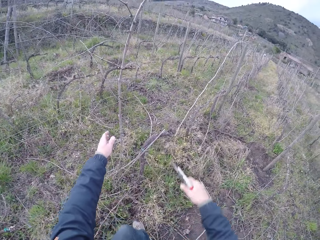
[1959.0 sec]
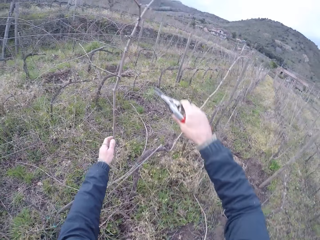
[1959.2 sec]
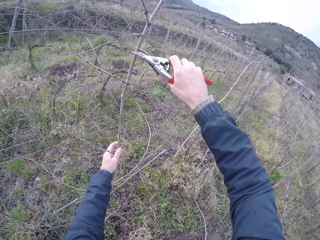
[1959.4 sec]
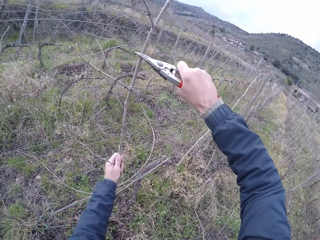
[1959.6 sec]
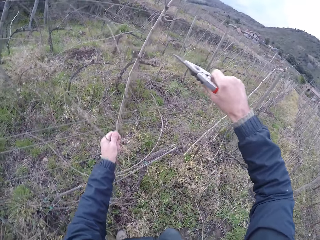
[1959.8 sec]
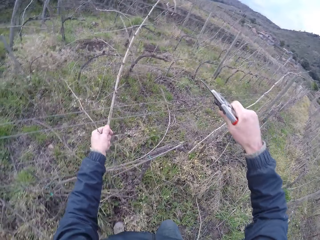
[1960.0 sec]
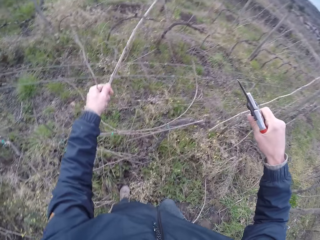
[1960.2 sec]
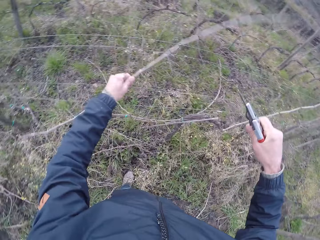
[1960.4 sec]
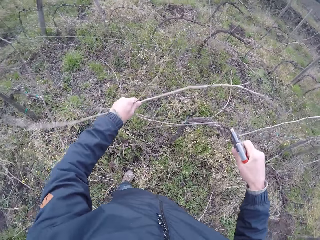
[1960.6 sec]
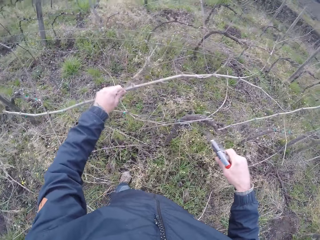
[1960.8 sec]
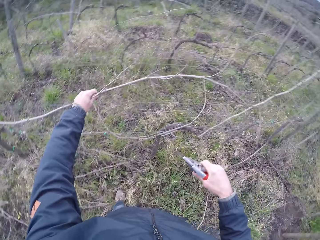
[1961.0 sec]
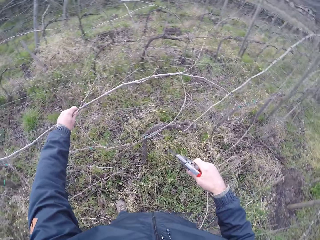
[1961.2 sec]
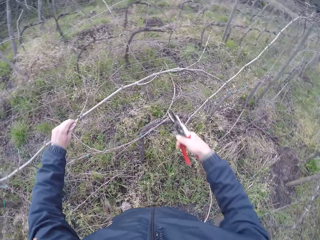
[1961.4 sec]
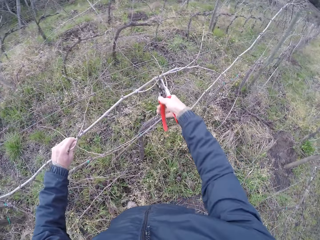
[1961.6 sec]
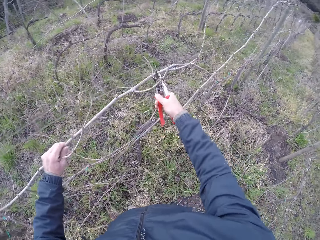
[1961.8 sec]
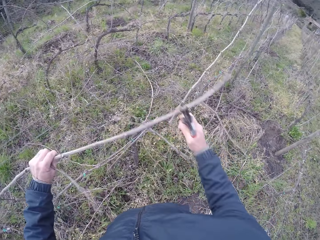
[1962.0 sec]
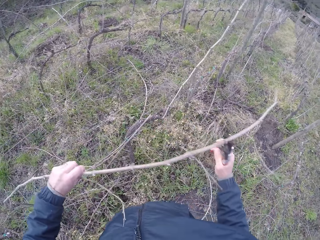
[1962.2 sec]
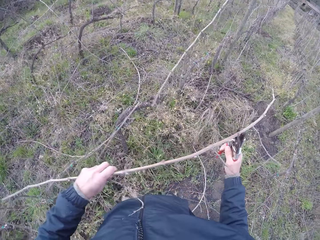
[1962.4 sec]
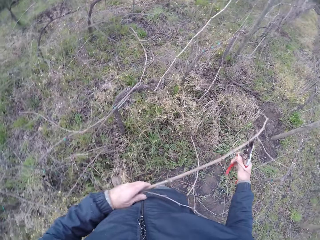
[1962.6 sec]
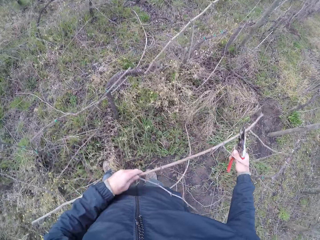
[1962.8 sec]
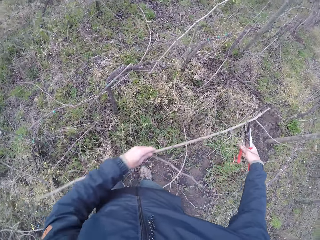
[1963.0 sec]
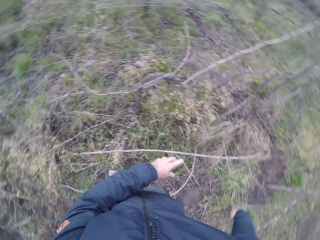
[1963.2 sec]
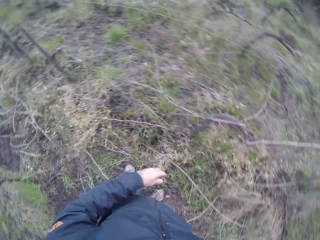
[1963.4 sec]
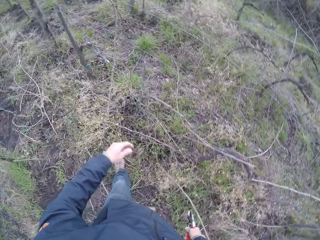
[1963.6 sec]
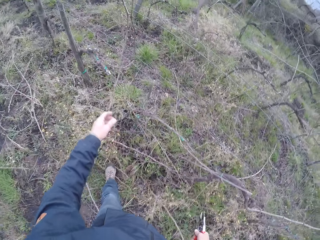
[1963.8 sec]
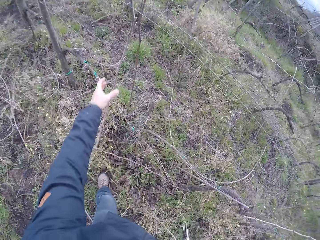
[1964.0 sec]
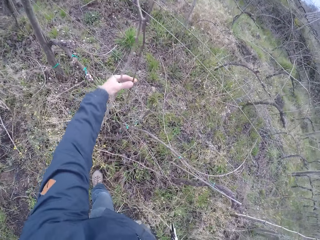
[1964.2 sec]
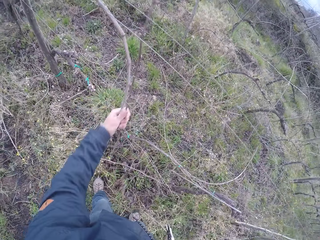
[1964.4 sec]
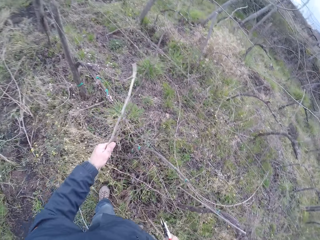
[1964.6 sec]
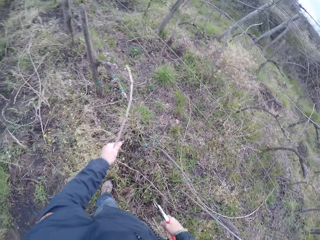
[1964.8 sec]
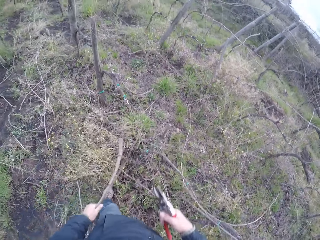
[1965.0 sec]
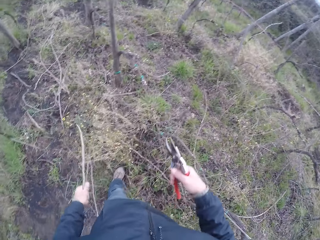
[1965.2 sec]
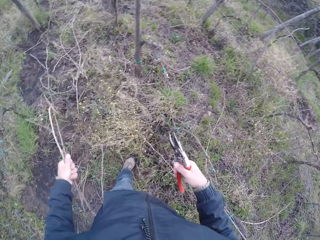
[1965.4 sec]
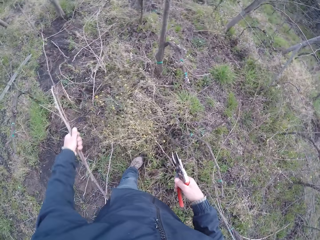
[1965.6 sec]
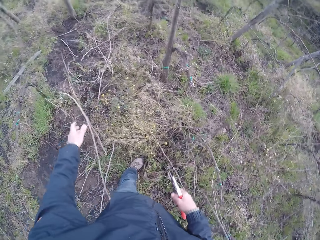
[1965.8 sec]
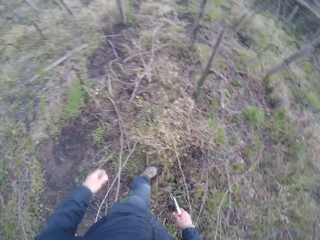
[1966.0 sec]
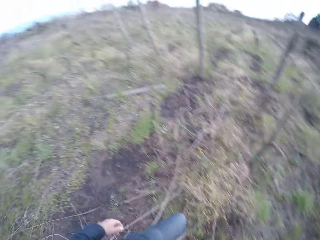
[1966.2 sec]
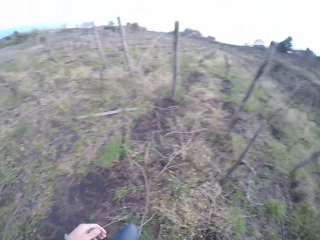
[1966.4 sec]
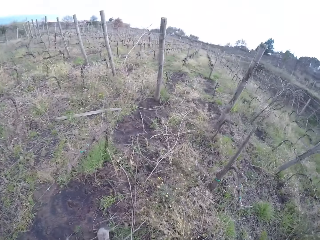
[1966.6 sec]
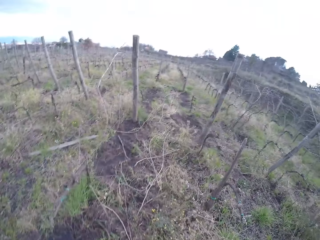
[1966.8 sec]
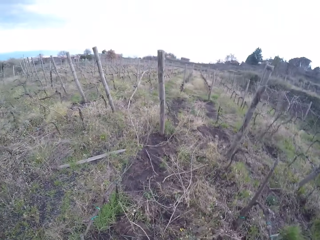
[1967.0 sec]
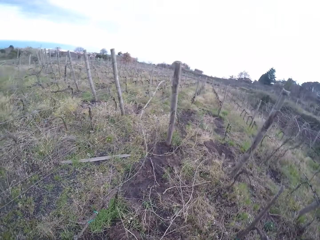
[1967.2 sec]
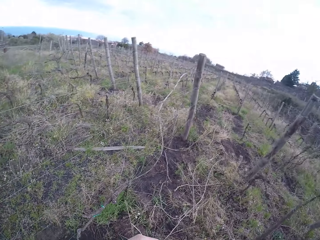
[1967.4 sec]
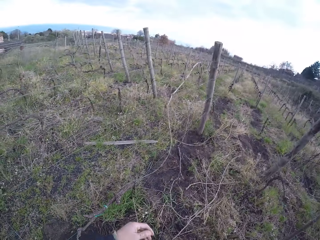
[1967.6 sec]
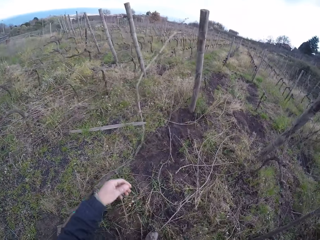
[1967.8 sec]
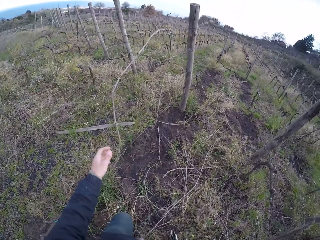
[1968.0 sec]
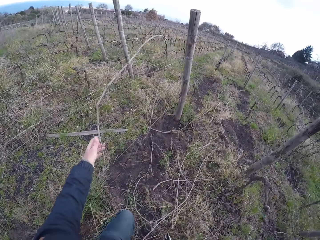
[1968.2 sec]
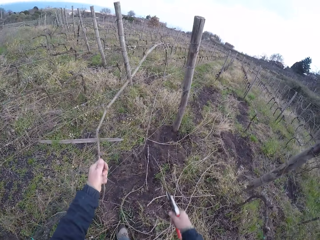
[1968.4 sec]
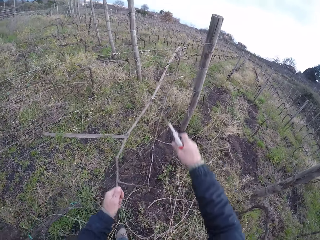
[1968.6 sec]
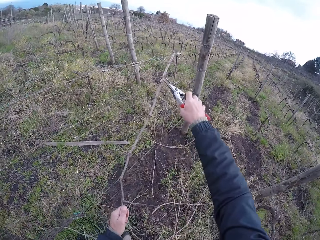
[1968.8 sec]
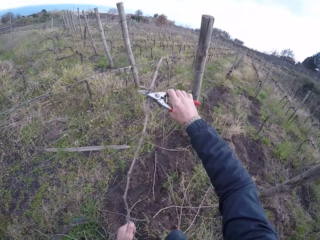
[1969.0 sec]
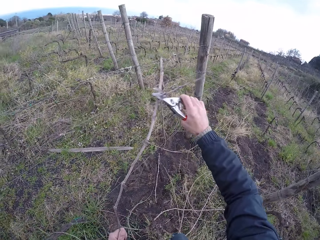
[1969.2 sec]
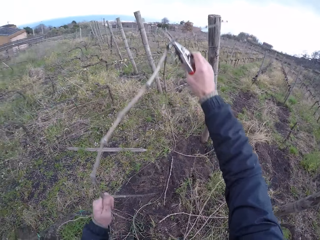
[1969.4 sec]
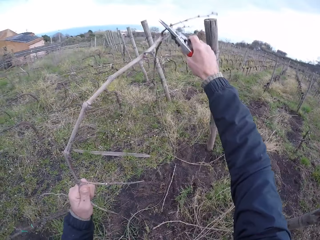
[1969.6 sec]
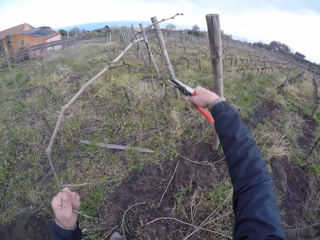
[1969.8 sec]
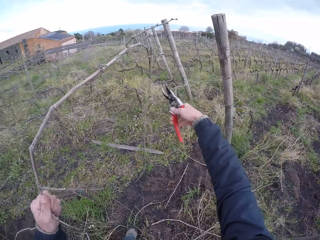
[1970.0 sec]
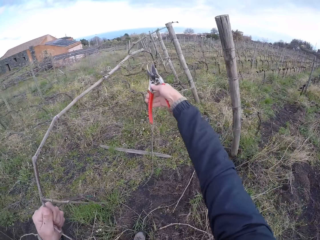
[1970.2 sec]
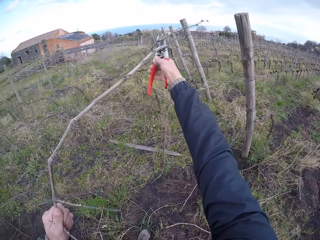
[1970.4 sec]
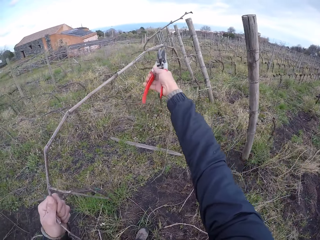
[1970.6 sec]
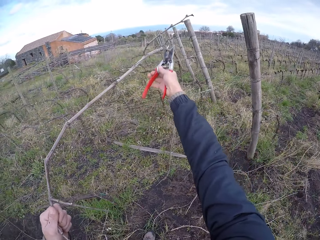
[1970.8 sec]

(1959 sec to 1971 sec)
The camera wearer holds a stick in the barbed wire with his left hand. He cuts a branch of the stick in the barbed wire with the pliers in his right hand. He removes the stick from the barbed wire with his left hand. He removes the stick from the barbed wire with his left hand and the pliers in his right hand. He drops the stick in both hands on the floor. He holds wood. He drags a stick from the barbed wire with his left hand. He drops the stick in his left hand on the floor. He walks in the garden. He drags a stick from the barbed wire with his left hand. He drags the stick in the barbed wire with the pliers in his right hand. He cuts firewood.

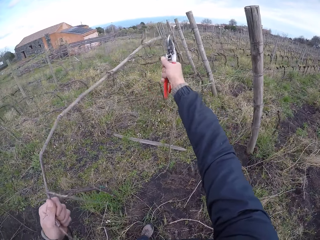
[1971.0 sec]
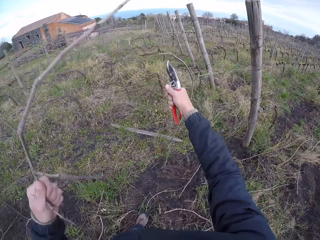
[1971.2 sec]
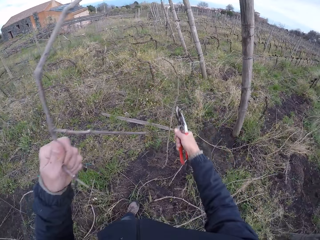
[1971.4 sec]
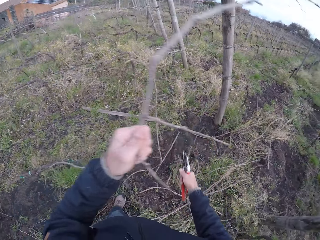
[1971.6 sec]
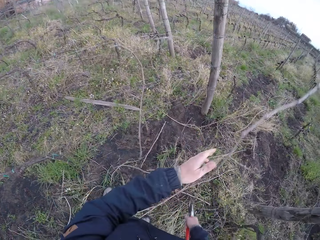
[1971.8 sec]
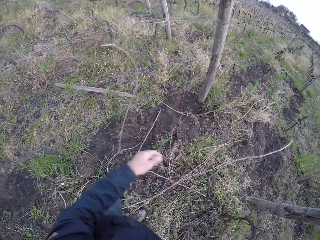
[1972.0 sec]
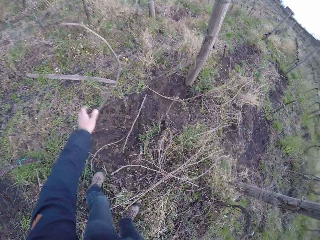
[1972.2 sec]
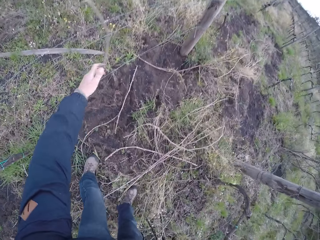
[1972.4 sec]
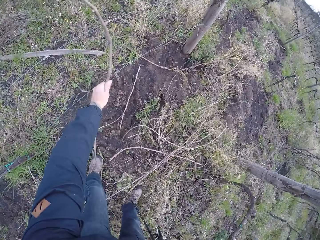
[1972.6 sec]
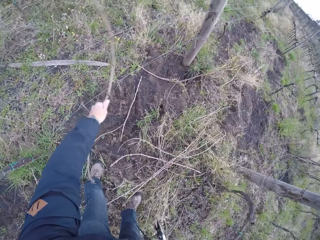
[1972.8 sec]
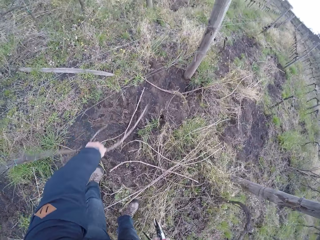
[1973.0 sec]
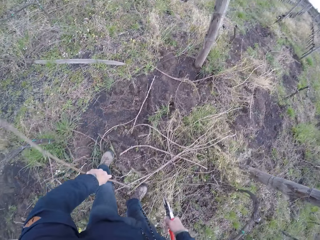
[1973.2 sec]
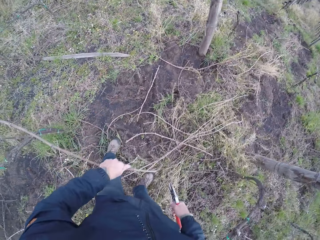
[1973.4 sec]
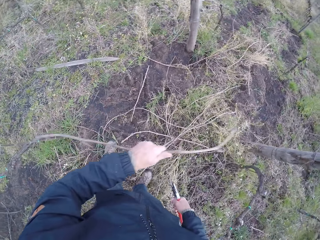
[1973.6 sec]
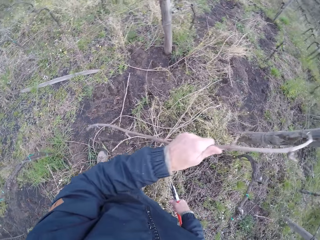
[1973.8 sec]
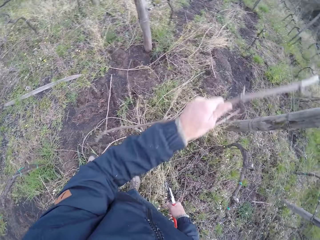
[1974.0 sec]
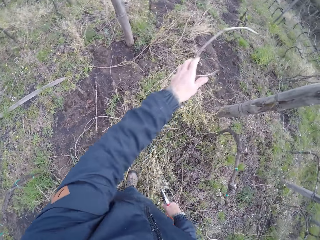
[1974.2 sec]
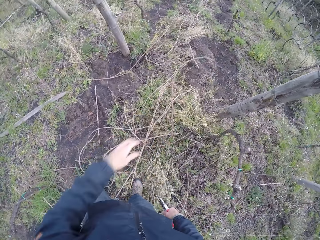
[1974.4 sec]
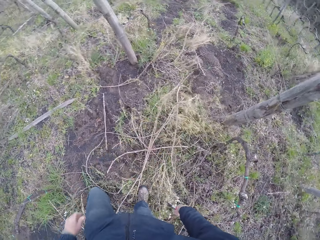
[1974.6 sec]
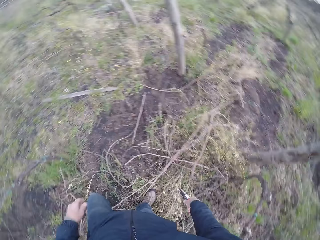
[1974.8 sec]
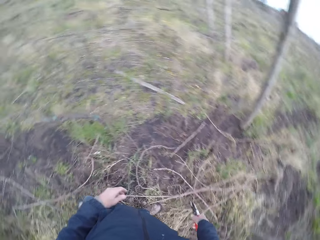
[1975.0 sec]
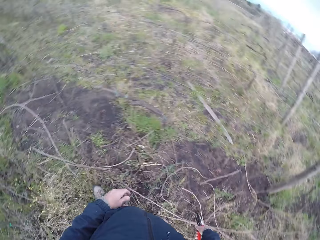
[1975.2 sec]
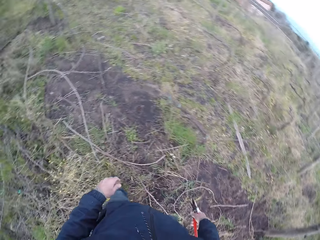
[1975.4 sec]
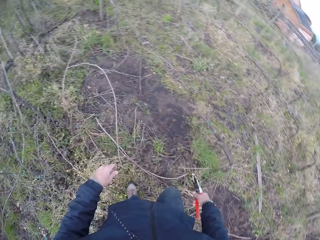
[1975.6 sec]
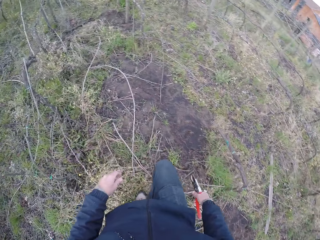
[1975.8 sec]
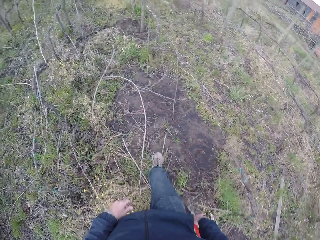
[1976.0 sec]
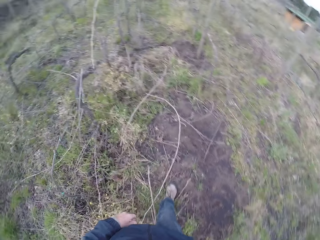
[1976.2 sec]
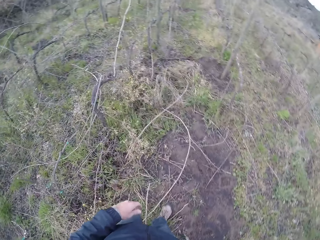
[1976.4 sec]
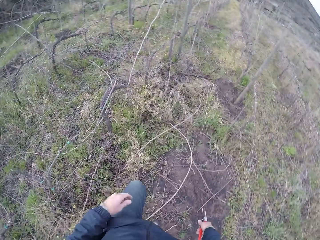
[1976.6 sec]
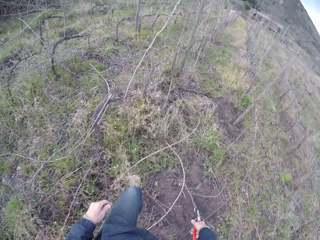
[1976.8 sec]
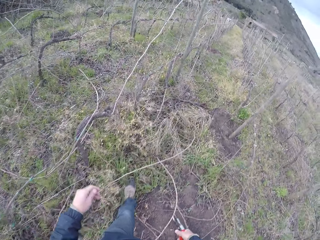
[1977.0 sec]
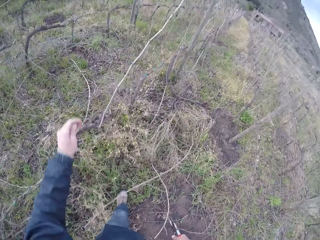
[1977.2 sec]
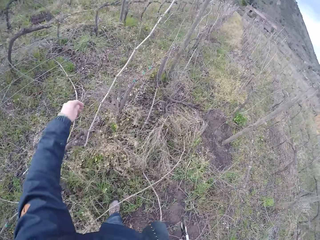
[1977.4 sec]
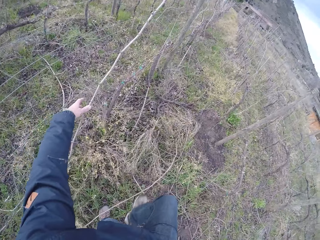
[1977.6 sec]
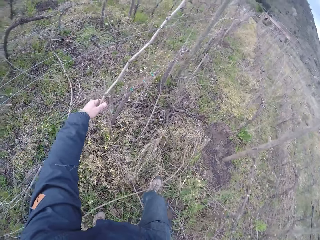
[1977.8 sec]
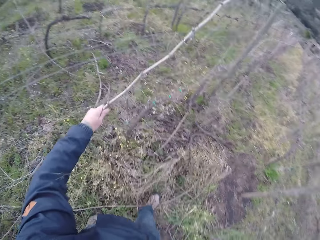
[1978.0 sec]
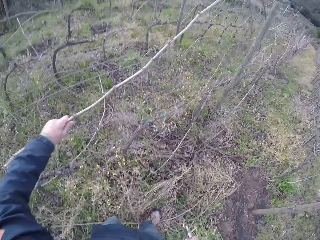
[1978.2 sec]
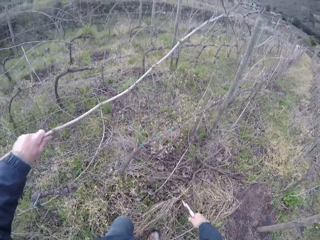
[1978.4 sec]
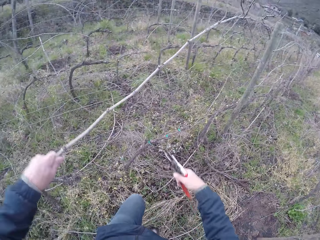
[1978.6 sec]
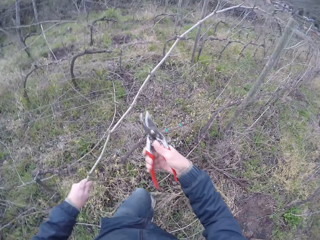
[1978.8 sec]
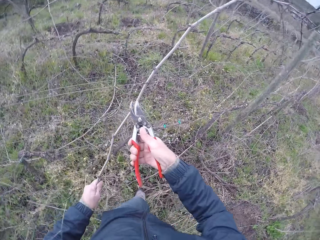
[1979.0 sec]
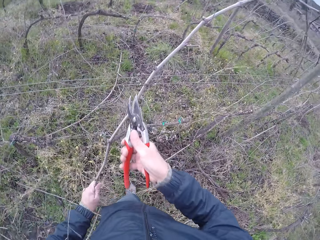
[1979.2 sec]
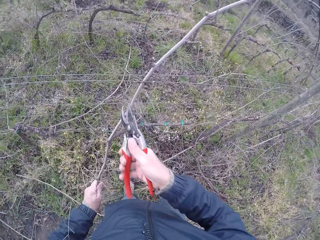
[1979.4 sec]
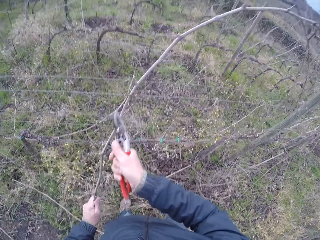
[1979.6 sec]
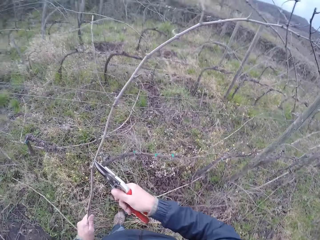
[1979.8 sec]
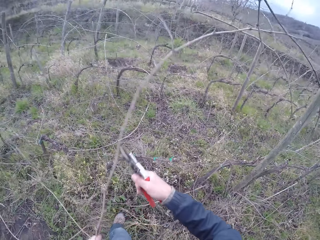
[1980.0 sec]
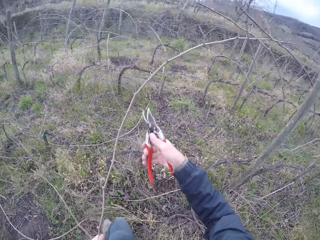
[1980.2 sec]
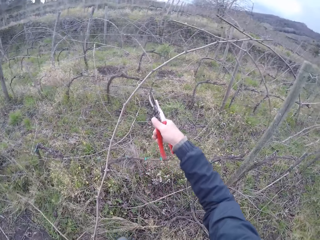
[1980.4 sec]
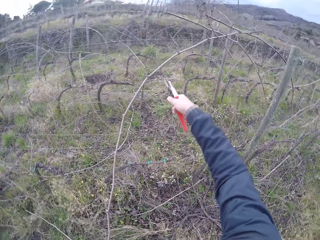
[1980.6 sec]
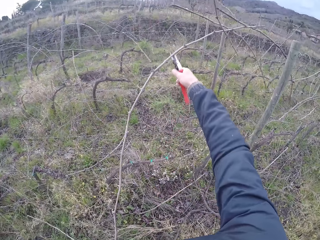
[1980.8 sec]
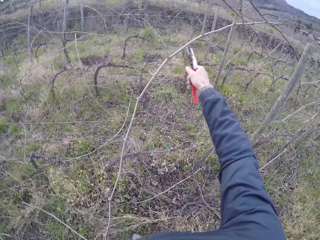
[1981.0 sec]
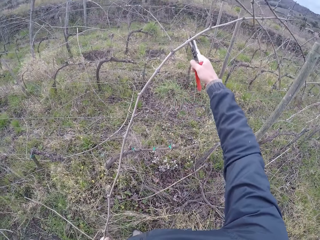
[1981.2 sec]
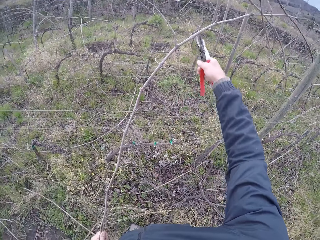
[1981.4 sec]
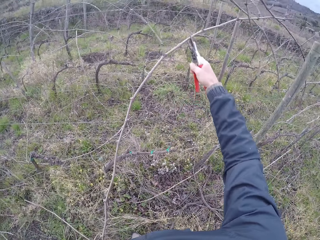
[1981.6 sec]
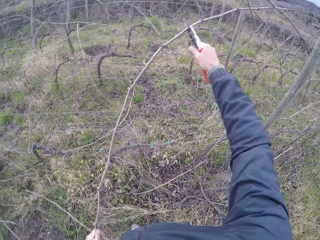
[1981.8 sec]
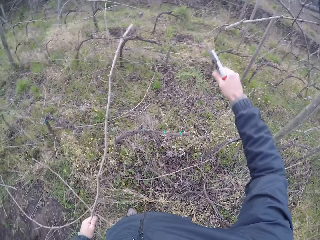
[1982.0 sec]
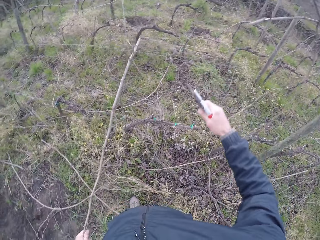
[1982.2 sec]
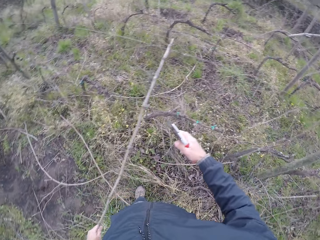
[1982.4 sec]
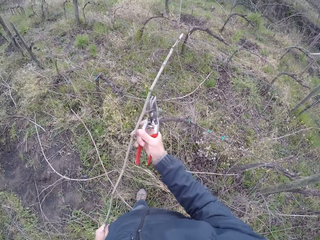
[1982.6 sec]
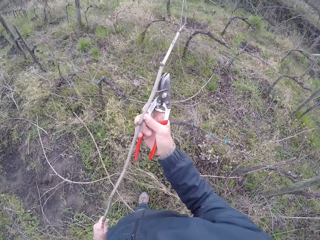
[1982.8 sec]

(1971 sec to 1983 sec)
The camera wearer cuts the stick in the barbed wire with the pliers in his right hand. He drops the stick in his left hand on the floor. He drags a stick from the barbed wire with his left hand. He drops the stick in his left hand on the floor. He walks in the garden. He drags a stick from the barbed wire with his left hand. He cuts a branch of the stick in the barbed wire with the pliers in his right hand. He does it again. He cuts the stick in the barbed wire with the pliers in his right hand.
